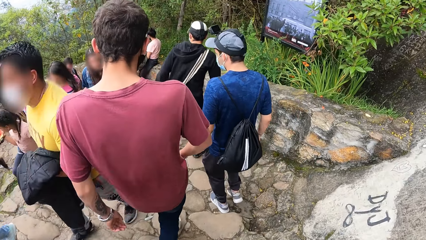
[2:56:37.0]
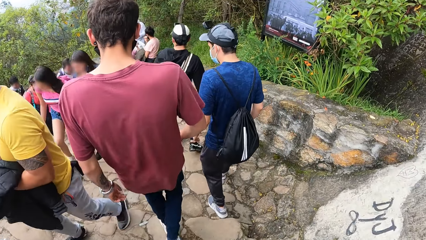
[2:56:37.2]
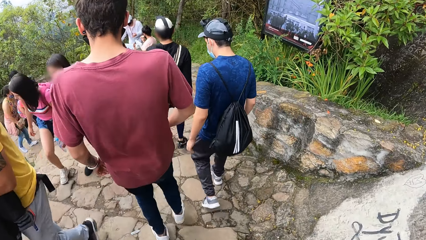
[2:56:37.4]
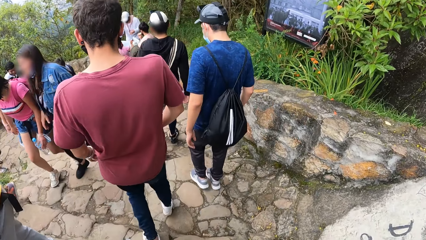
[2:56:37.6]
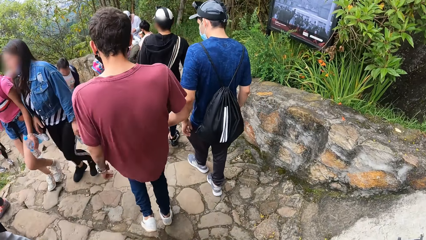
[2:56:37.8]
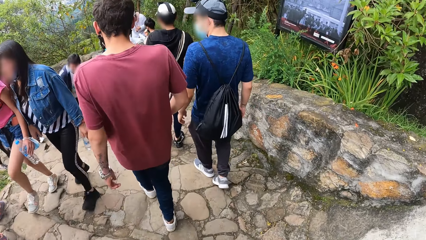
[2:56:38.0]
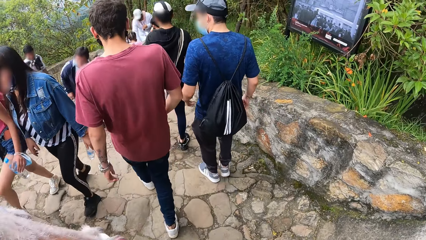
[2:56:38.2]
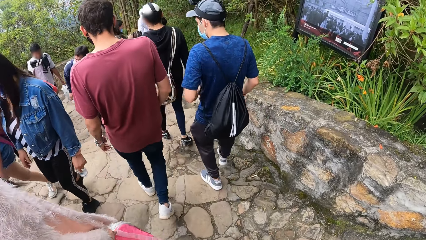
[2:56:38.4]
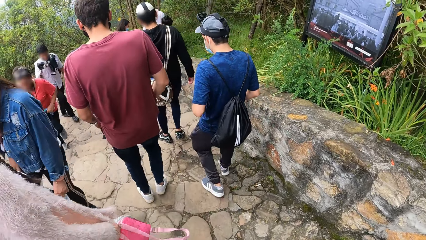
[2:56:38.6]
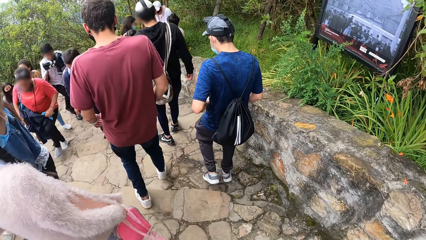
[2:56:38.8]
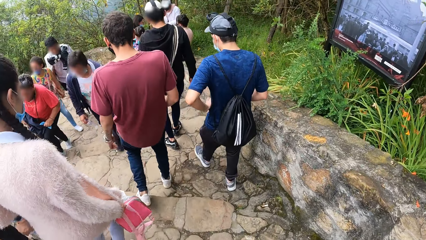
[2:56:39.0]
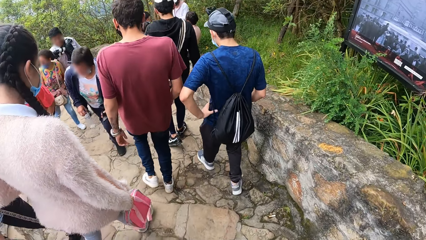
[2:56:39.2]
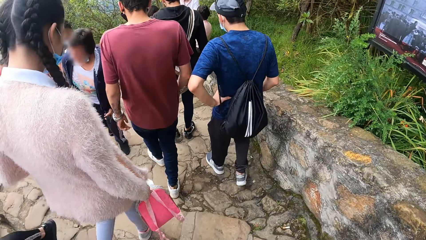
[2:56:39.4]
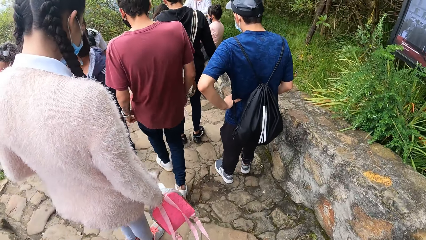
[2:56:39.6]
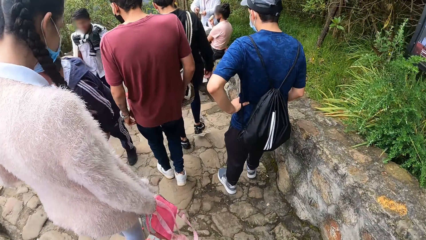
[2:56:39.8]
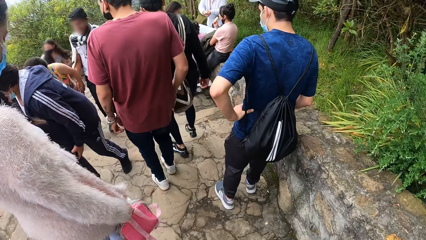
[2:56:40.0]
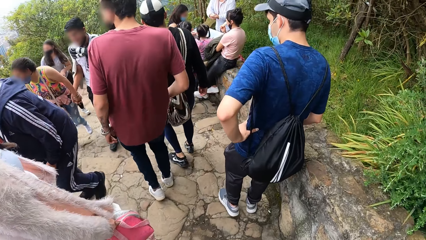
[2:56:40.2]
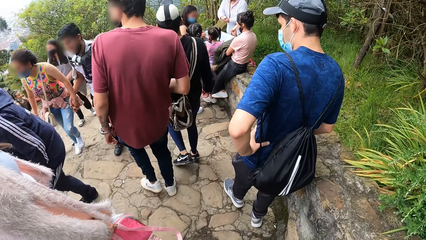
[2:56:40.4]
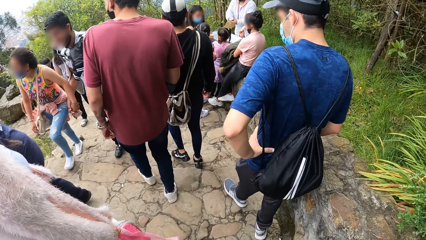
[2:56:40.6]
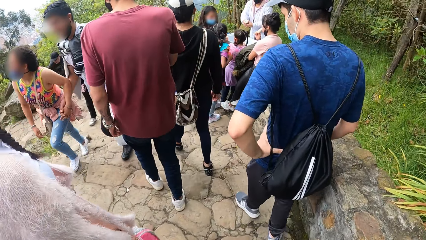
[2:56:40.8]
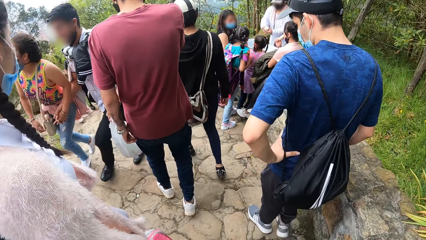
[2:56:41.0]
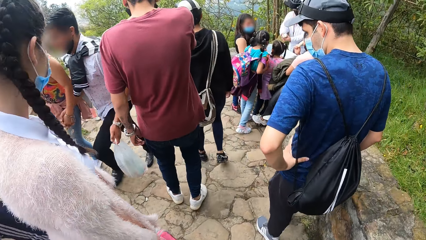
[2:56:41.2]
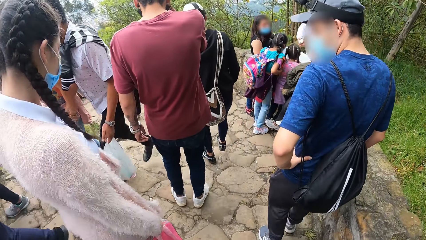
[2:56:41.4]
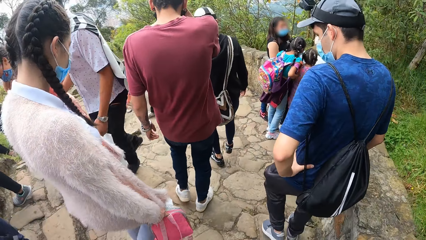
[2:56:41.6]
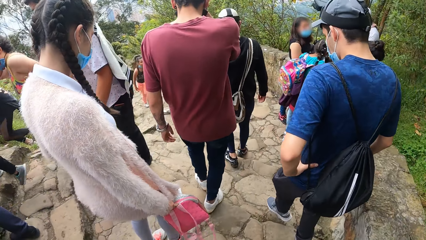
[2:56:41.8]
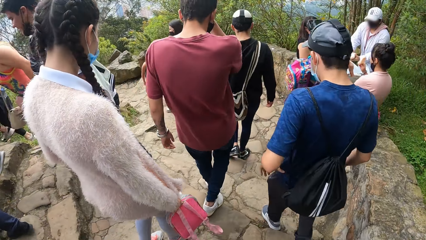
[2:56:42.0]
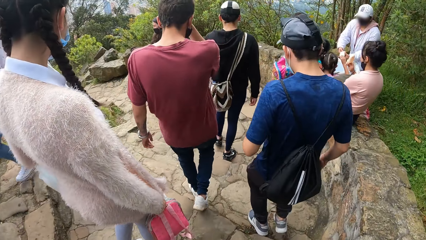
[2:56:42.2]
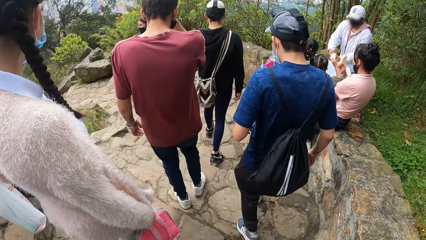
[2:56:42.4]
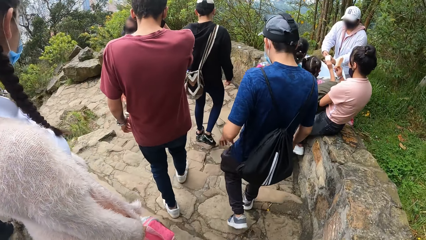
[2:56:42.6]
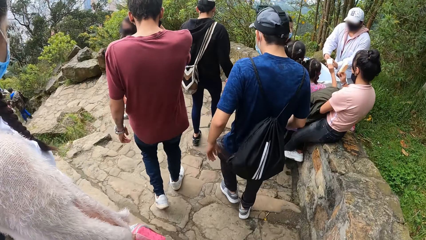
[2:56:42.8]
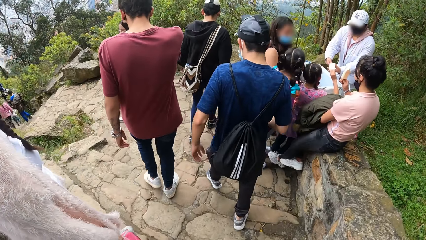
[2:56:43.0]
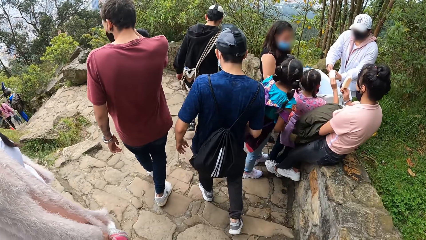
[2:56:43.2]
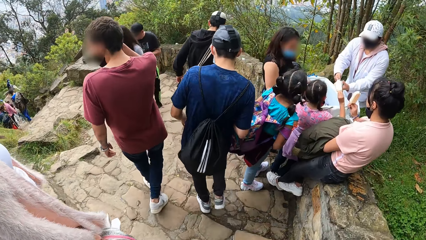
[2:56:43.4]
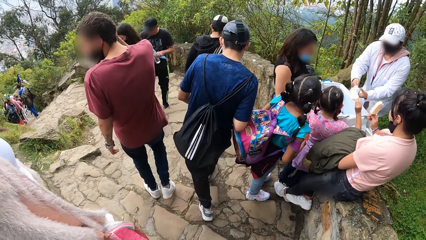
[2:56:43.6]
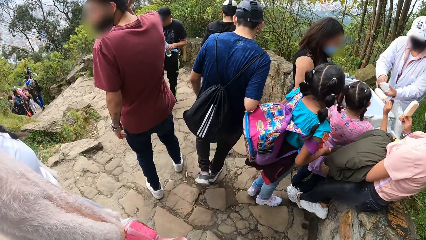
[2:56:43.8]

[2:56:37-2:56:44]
A man places his left hand on his waist.

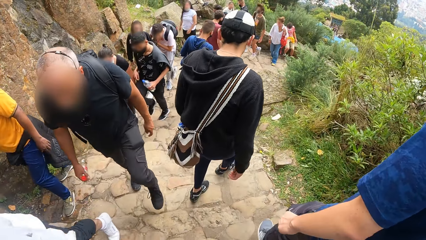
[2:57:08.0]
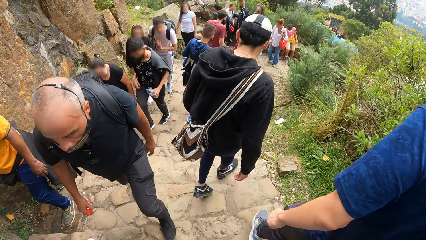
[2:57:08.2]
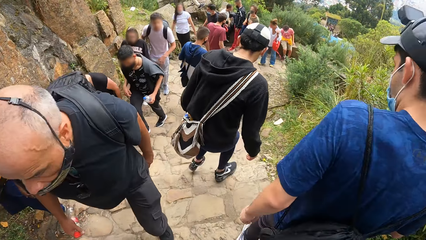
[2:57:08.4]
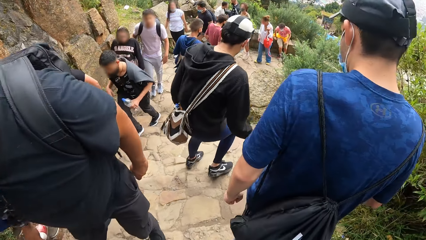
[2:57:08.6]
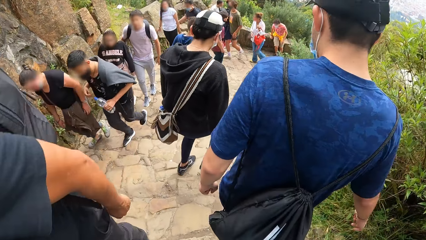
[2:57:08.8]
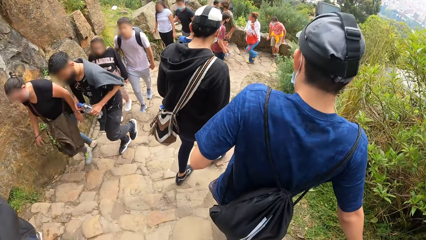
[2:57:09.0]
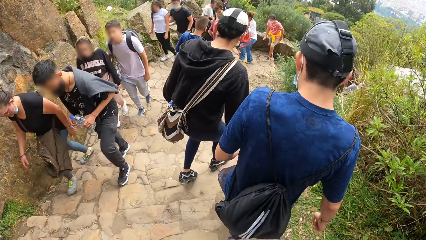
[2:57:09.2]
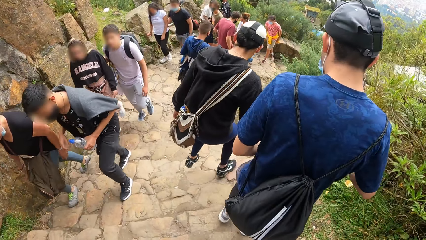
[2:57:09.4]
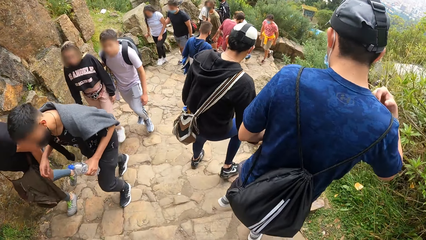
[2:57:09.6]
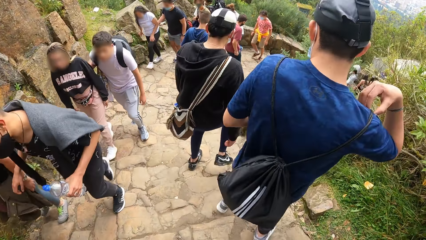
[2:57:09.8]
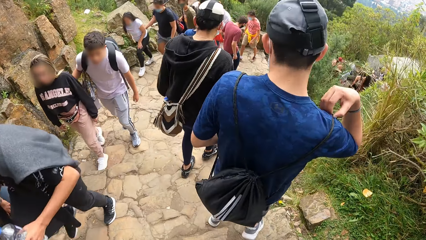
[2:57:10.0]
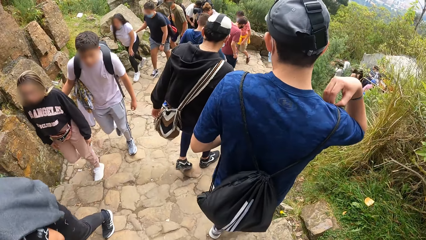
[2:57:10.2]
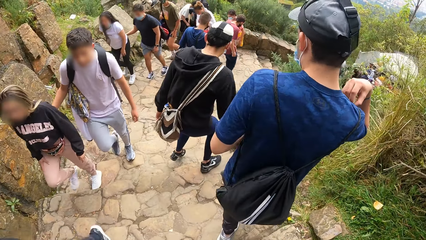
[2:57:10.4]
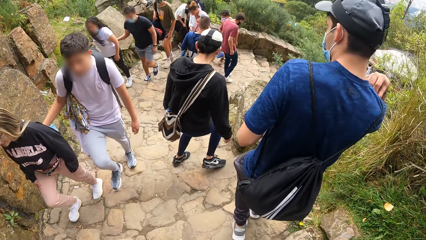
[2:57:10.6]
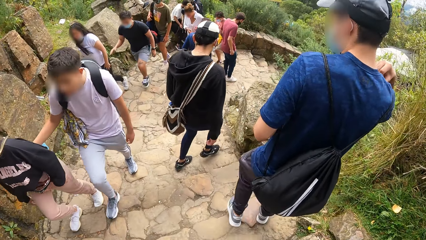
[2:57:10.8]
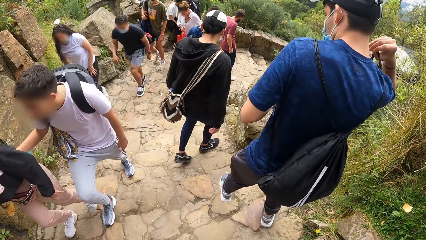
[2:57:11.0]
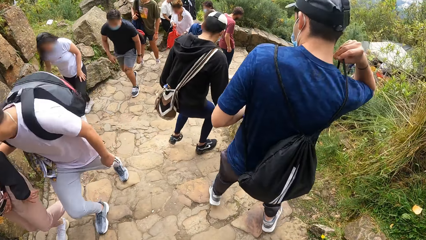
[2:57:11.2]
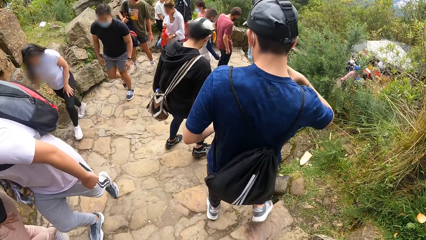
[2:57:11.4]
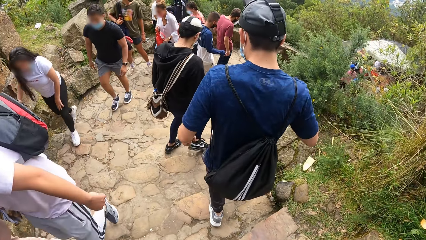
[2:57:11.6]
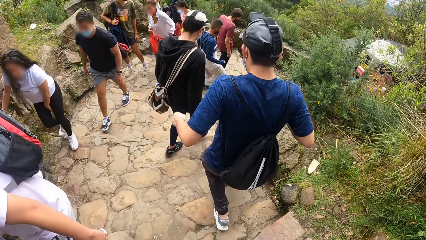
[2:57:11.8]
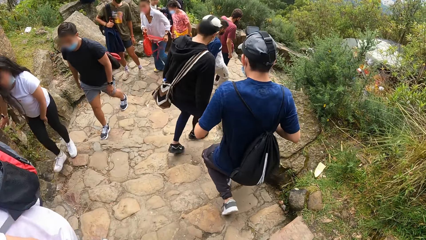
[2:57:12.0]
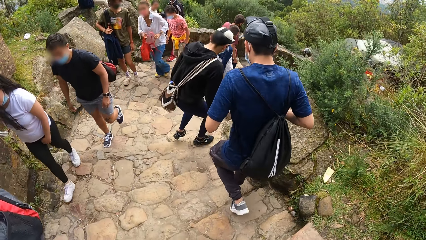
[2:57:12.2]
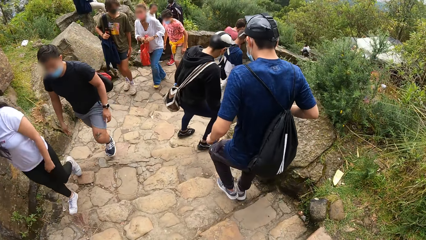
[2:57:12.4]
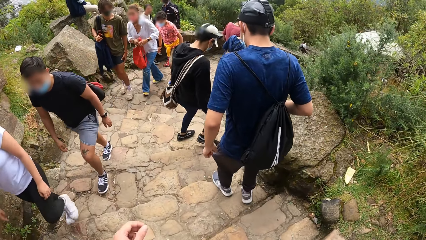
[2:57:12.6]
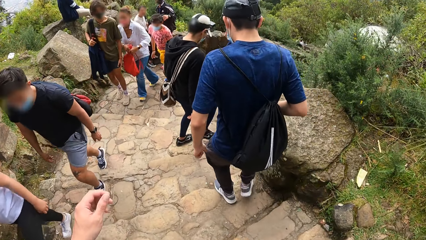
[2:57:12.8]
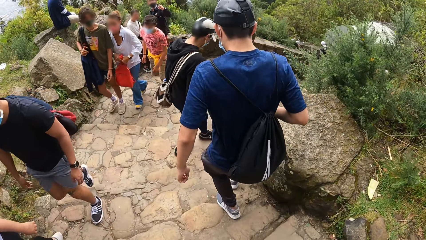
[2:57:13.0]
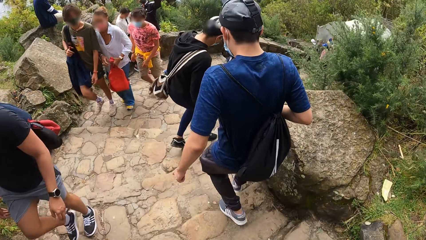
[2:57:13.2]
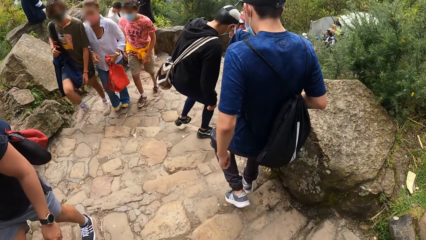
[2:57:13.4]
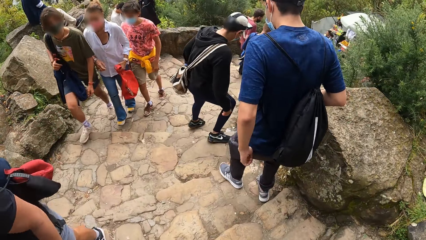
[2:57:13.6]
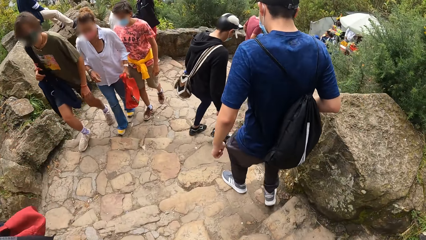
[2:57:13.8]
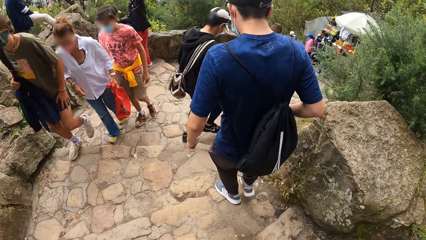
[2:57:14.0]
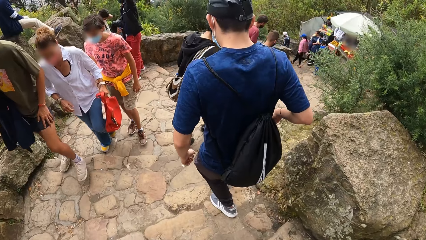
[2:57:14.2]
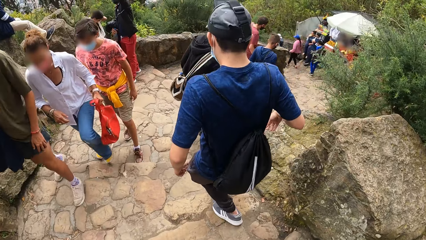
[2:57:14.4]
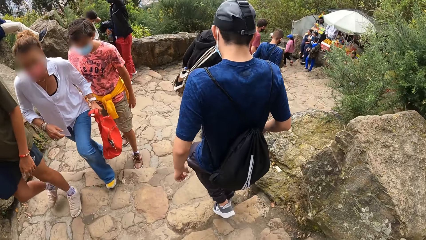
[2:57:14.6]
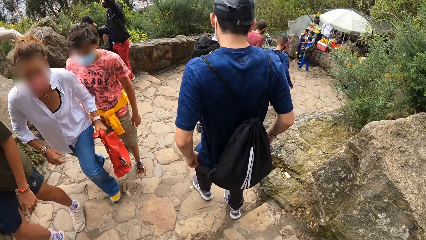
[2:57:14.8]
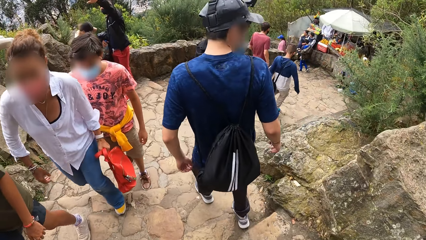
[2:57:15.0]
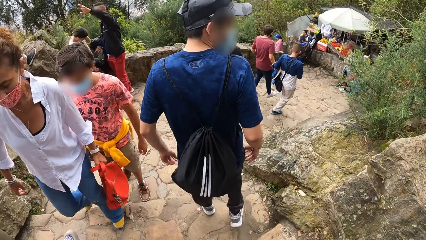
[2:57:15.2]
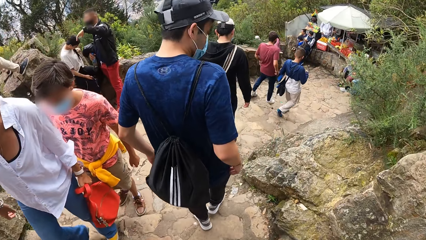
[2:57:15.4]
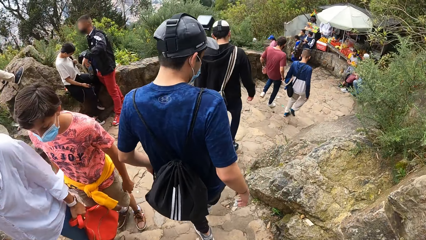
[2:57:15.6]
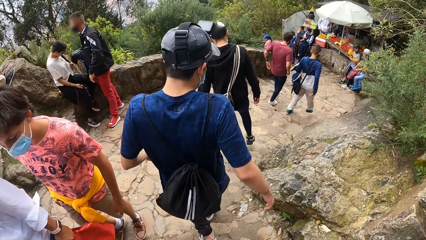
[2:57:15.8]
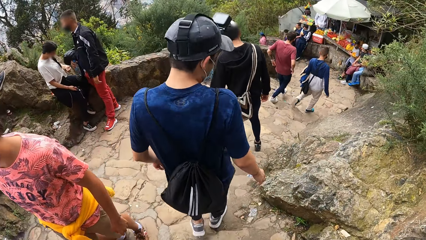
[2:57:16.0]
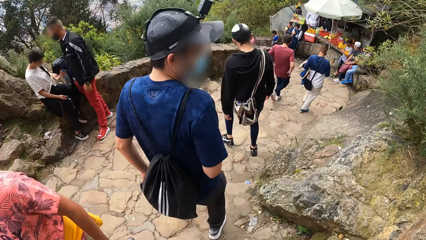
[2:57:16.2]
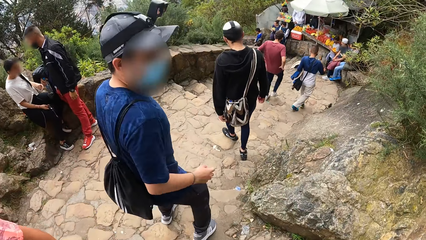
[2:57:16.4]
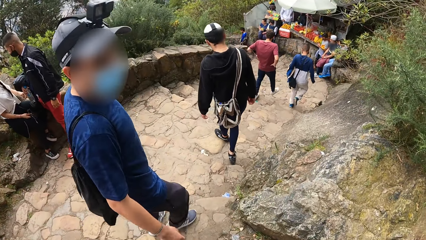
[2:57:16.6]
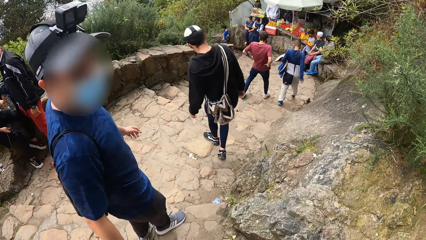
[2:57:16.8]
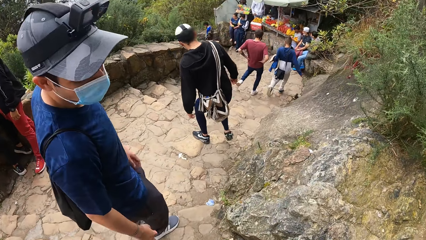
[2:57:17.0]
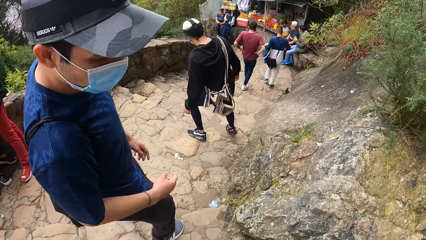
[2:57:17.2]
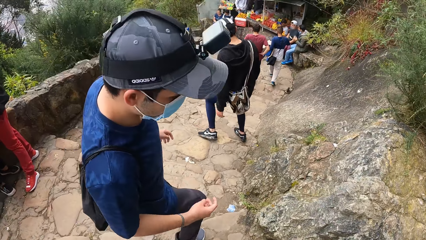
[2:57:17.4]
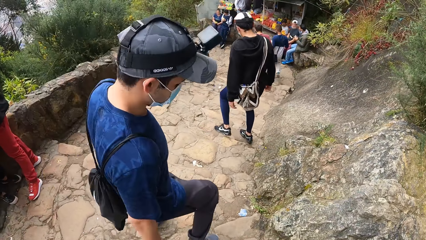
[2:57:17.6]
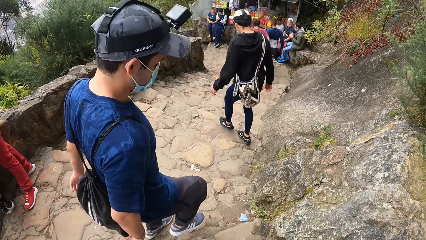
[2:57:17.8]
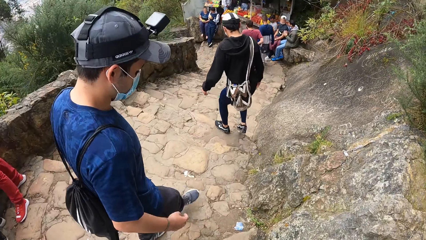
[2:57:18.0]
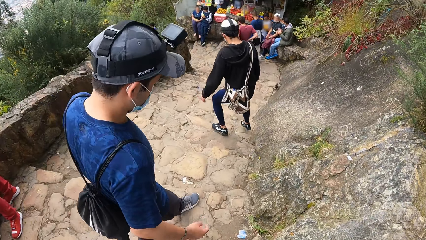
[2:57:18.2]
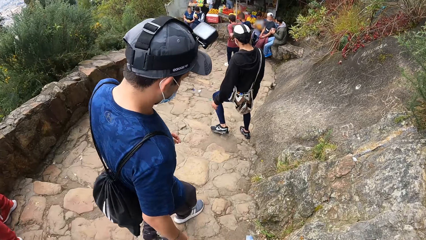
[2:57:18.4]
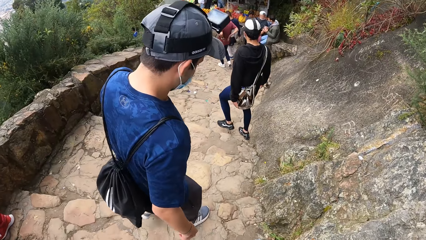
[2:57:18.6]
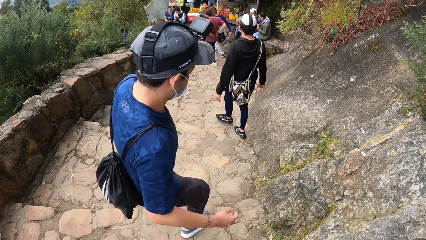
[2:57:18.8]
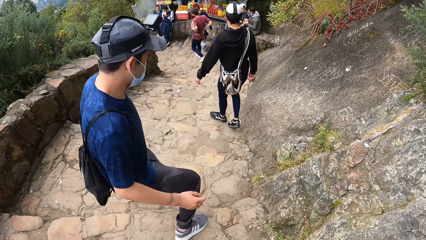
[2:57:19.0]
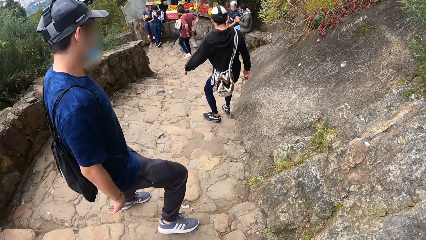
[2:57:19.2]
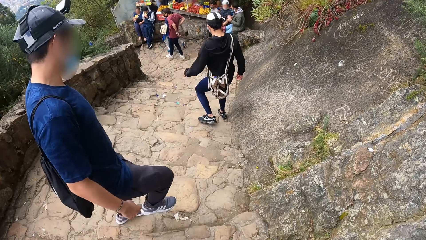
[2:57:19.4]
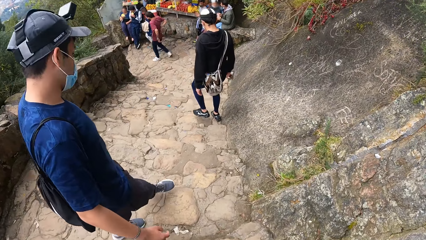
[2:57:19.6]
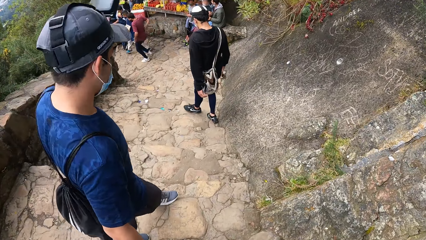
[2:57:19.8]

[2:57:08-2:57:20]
A man adjusts his bag on his back with his right hand. The camera wearer lifts her hand. She interacts with the man. She walks on the pavement.
